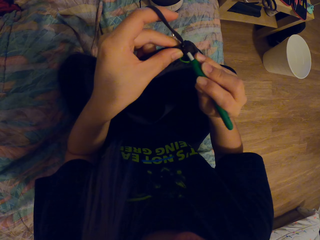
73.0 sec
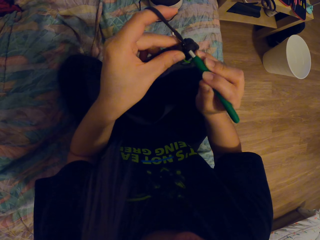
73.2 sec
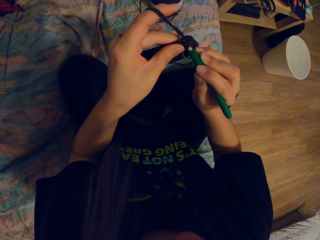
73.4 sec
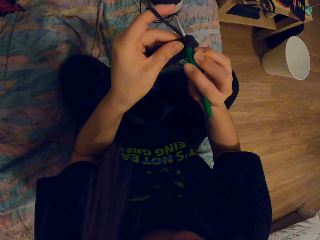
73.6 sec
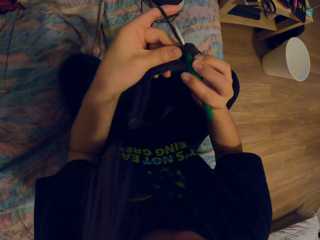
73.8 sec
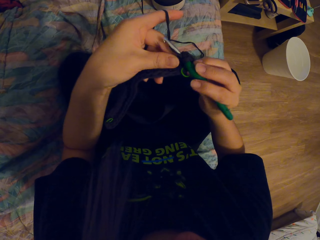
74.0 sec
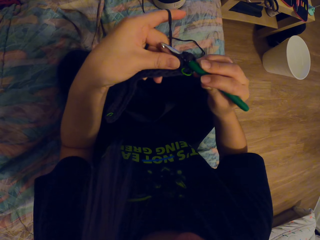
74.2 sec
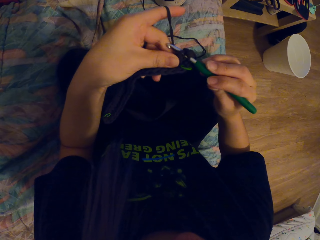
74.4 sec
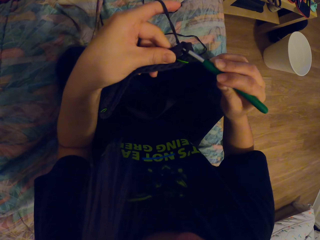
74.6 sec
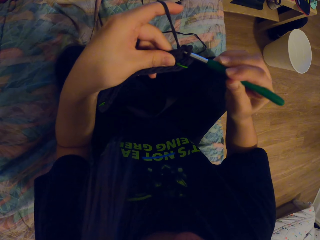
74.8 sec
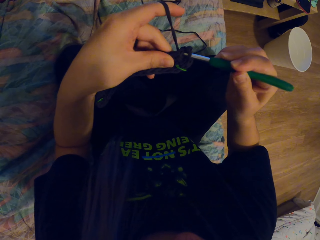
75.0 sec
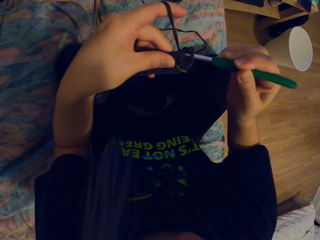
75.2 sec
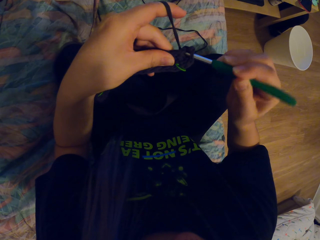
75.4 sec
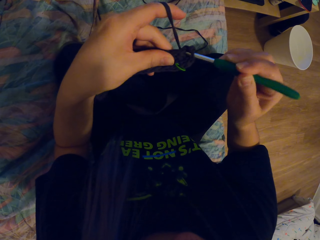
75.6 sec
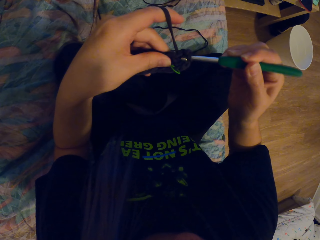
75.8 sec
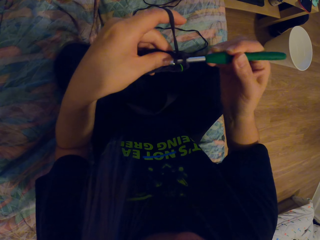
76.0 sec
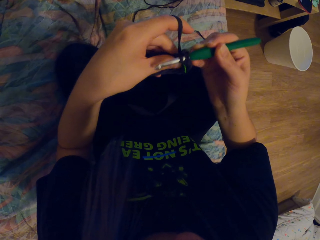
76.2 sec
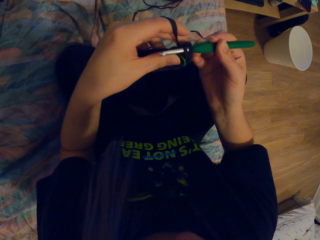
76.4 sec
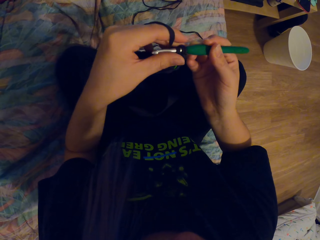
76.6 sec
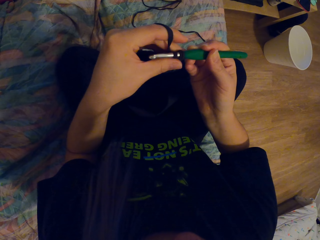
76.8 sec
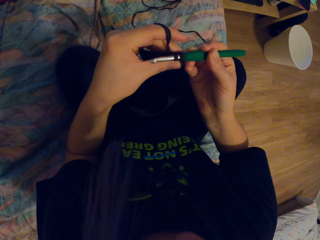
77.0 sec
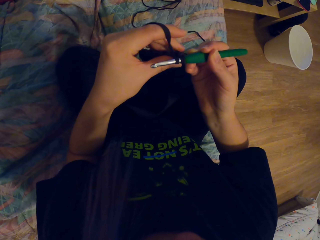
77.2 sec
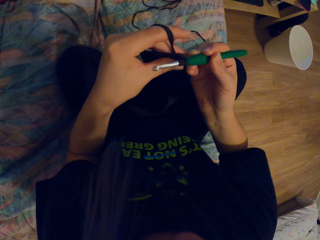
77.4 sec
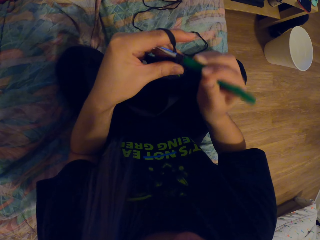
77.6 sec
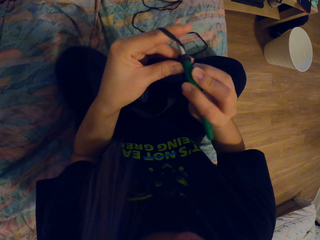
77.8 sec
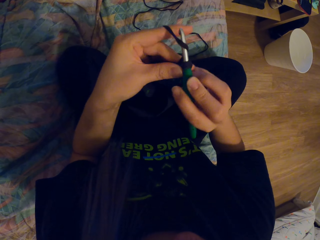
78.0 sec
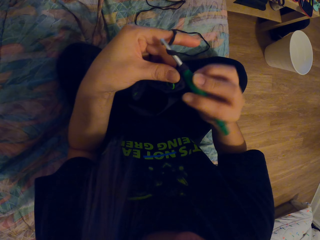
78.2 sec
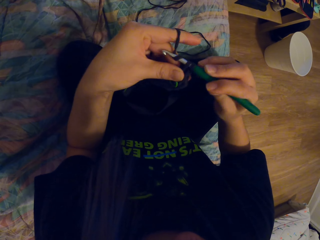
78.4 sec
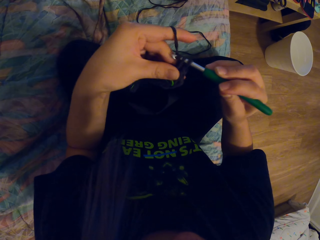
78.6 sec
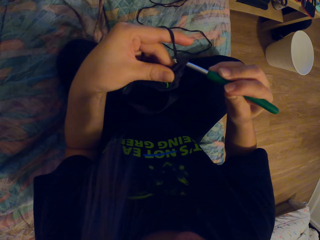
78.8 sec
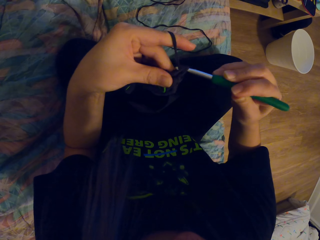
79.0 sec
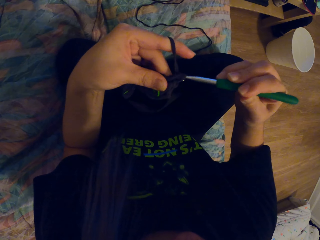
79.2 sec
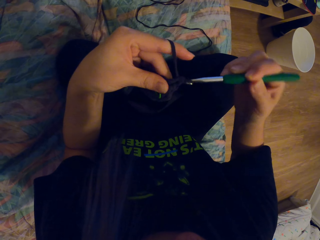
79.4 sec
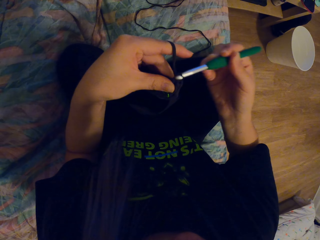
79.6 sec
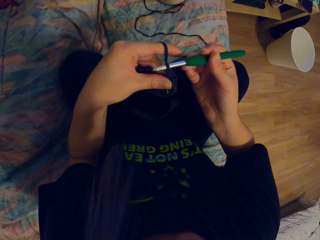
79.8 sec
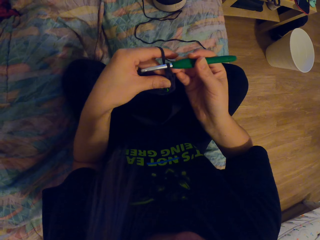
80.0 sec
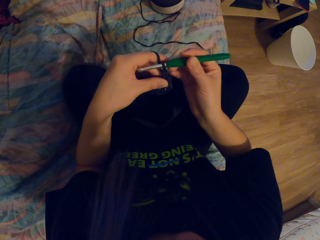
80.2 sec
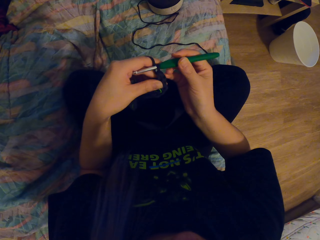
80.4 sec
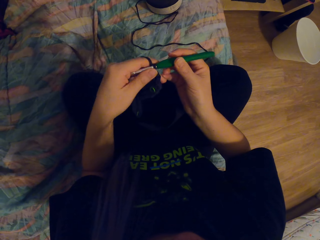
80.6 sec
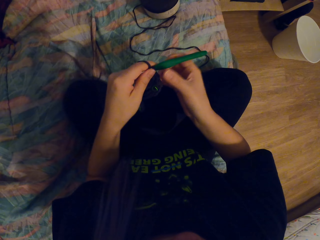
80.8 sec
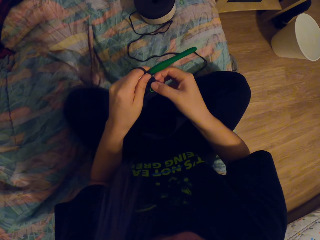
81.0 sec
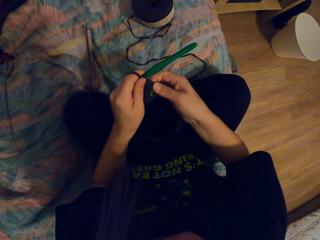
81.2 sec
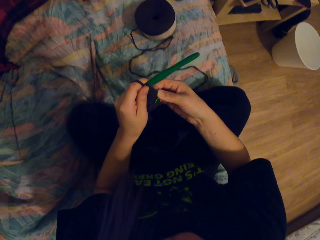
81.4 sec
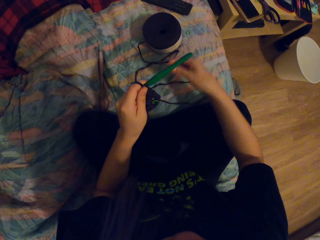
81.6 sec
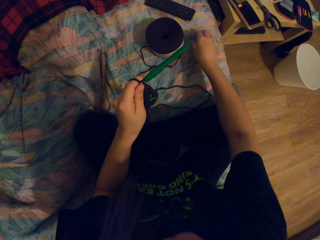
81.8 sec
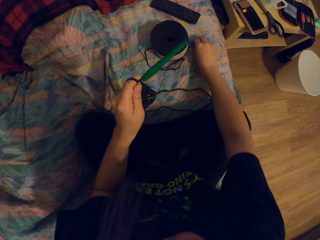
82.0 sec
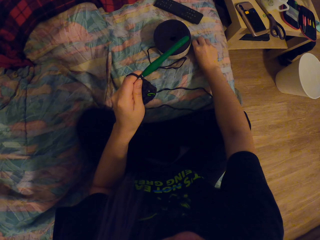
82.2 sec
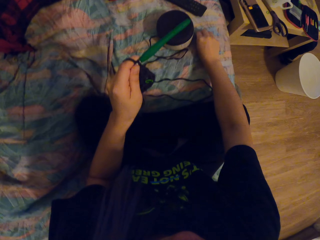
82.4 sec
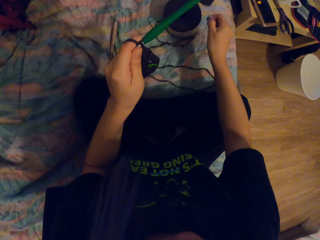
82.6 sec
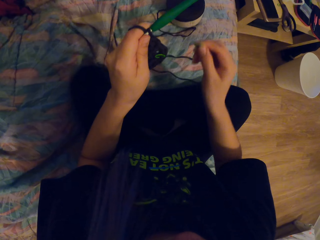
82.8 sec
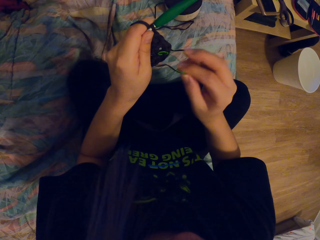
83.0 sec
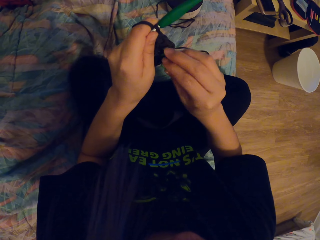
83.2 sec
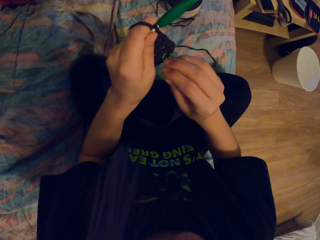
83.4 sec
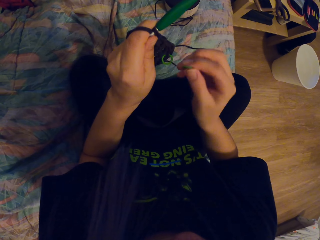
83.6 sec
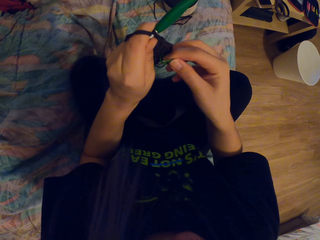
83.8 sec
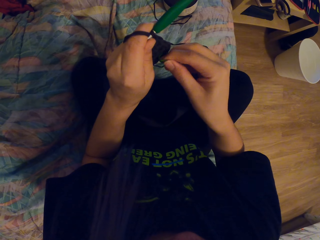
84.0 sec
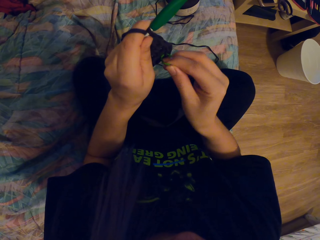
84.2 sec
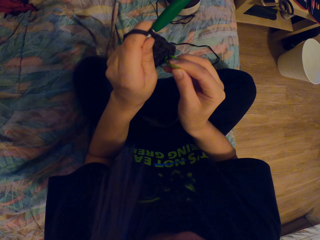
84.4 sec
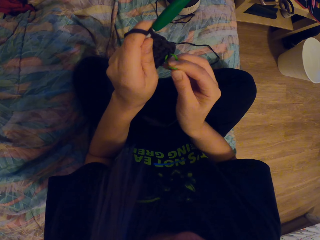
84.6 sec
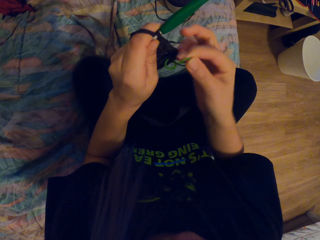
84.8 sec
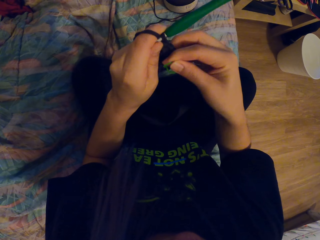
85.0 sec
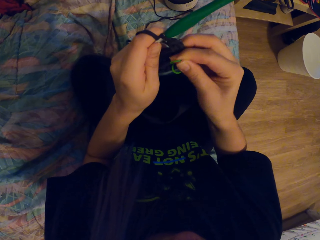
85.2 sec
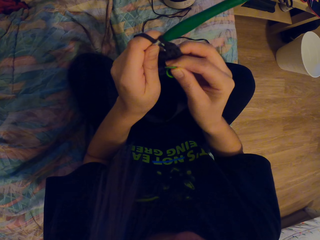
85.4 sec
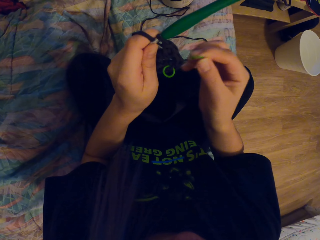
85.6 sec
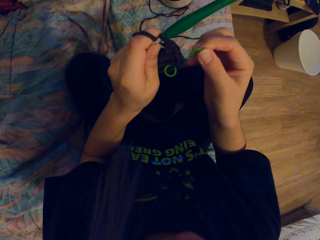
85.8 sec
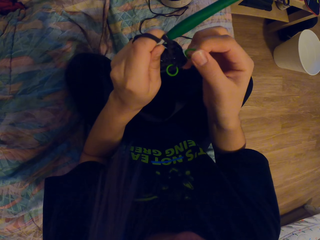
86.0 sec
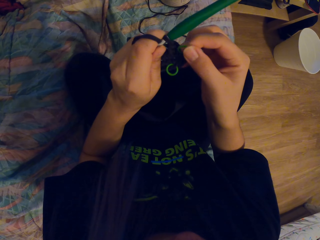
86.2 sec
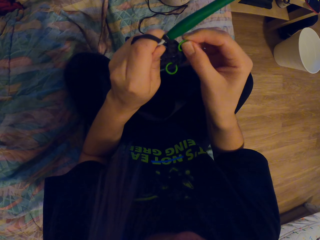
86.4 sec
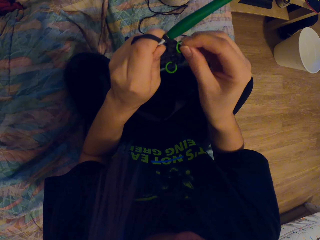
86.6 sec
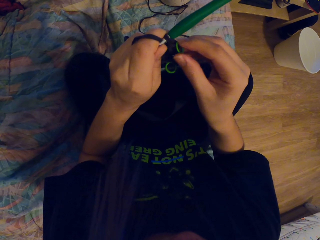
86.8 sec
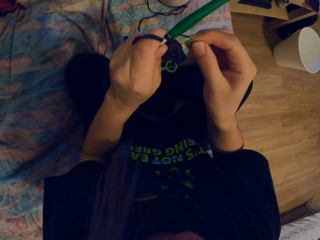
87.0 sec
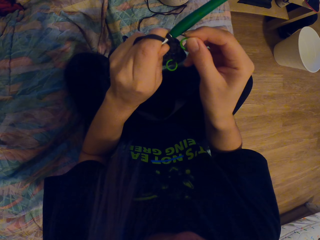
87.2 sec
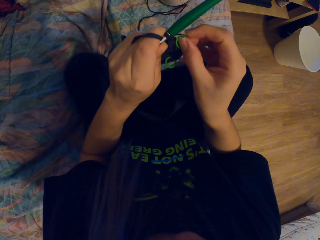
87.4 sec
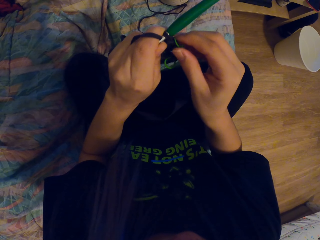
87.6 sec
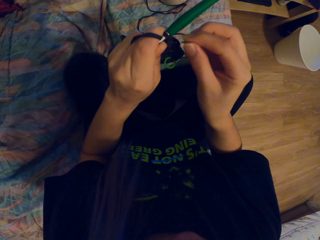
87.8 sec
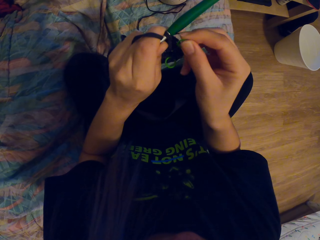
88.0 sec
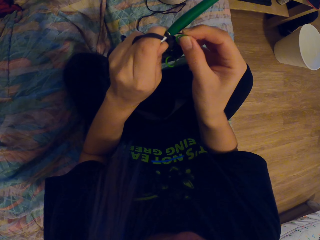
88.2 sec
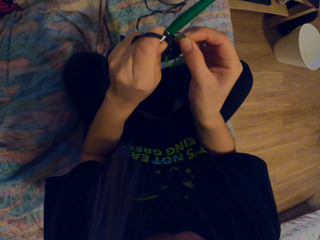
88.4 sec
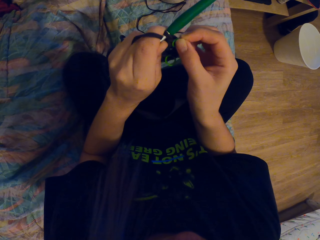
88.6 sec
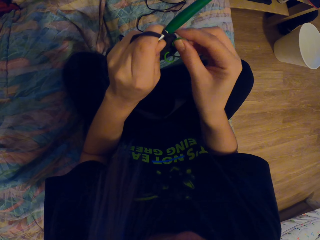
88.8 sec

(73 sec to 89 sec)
The camera wearer knits the threads using a crochet. They hold the thread. They pick up a ring. They fix the ring to the thread.

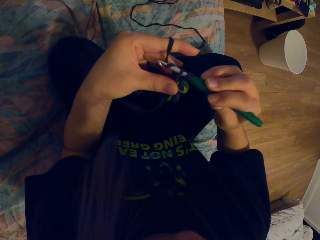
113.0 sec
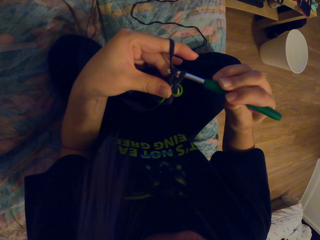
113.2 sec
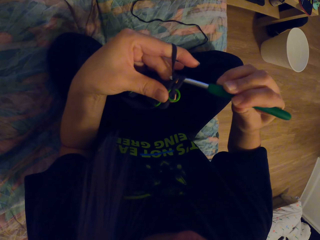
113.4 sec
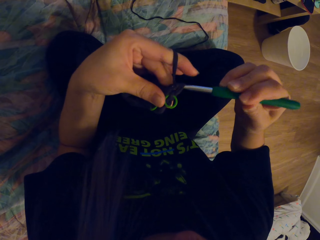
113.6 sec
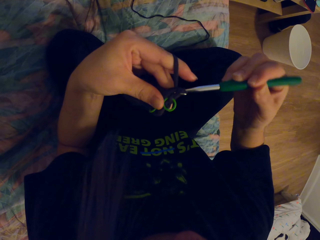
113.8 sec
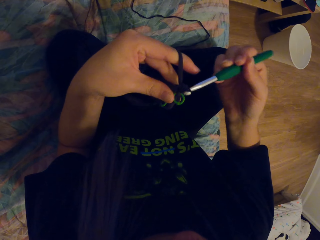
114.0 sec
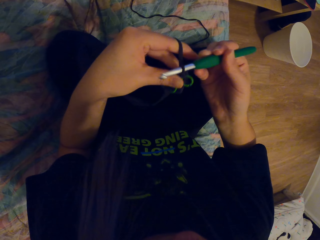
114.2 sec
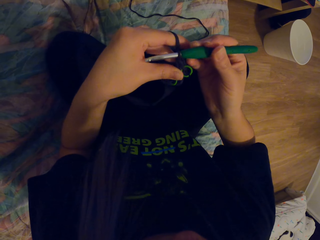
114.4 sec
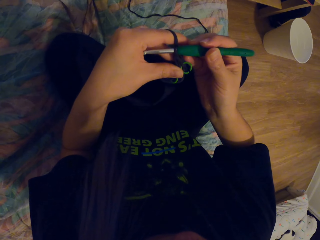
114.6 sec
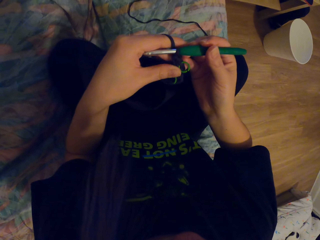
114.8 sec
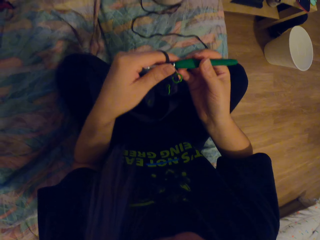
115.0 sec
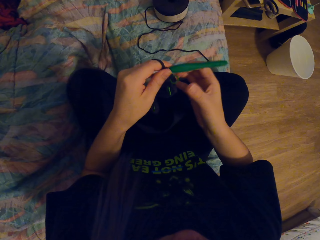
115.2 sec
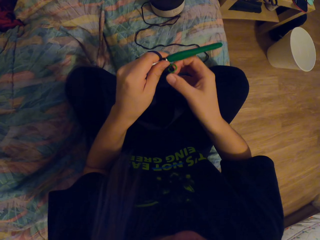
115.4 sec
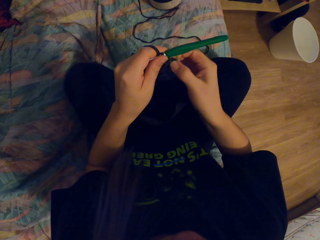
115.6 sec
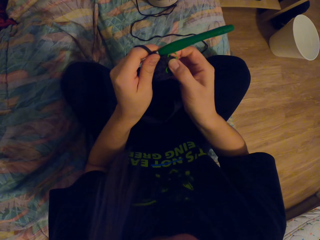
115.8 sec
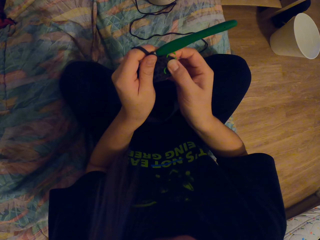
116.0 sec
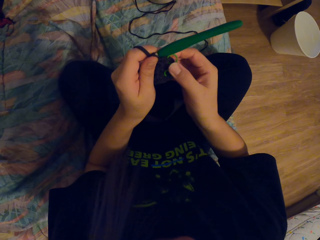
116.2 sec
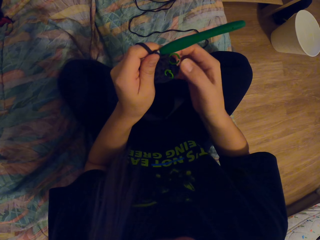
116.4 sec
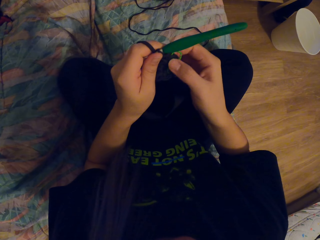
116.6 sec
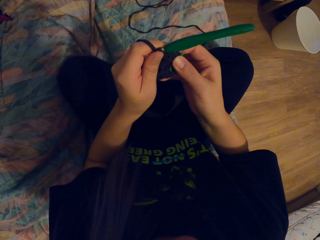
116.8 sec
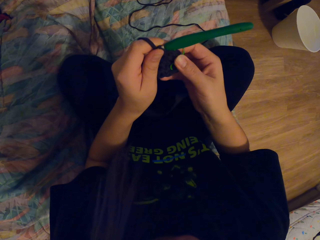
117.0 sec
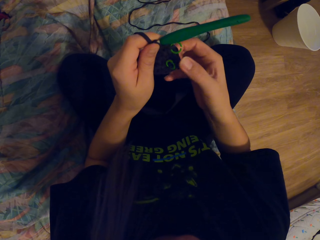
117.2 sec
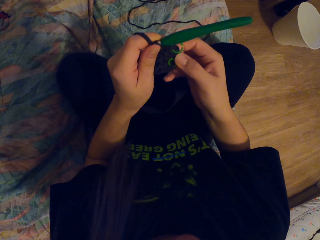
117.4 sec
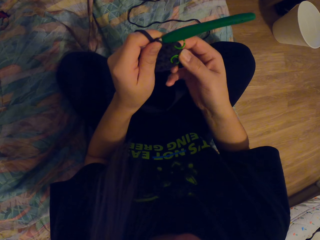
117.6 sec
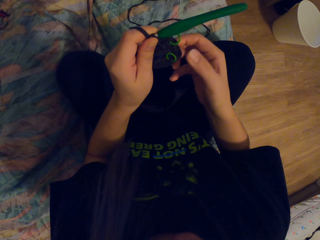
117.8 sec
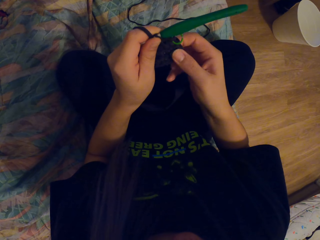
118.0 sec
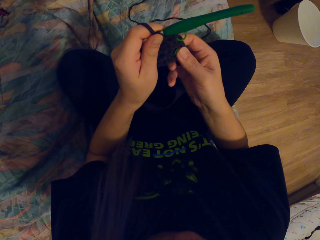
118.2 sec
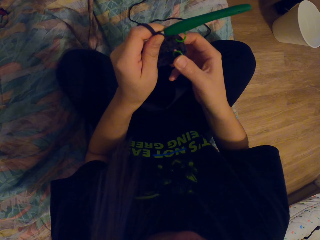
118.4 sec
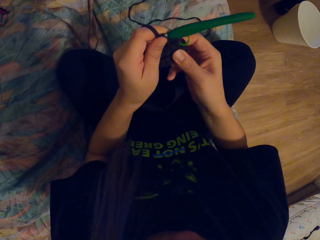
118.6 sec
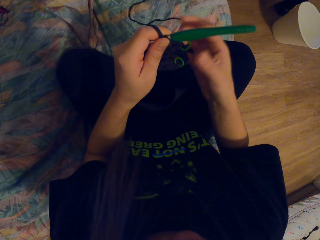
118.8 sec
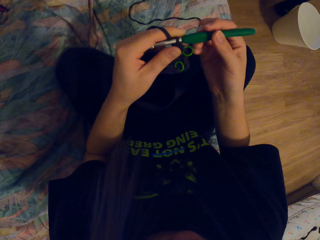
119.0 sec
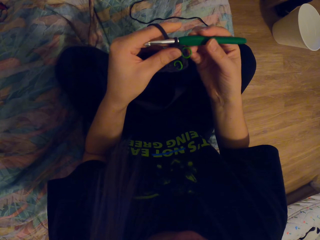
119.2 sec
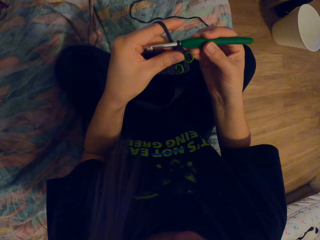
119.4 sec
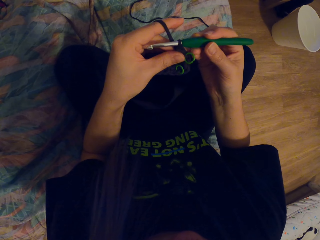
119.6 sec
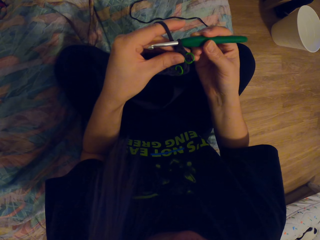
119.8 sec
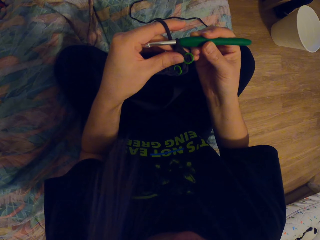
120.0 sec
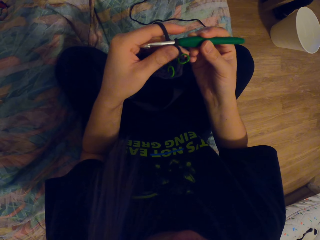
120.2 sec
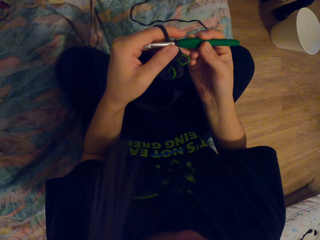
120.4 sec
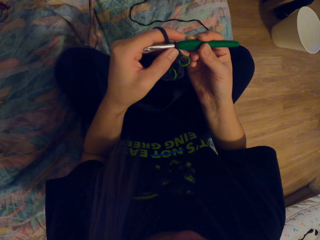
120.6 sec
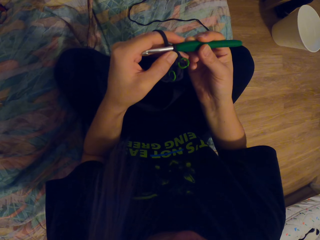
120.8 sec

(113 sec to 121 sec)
The camera wearer holds the thread. They hold the crochet.
